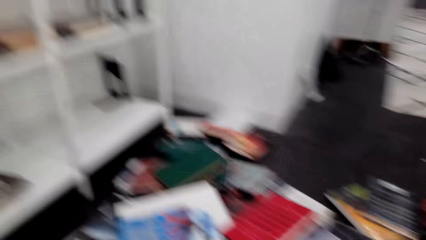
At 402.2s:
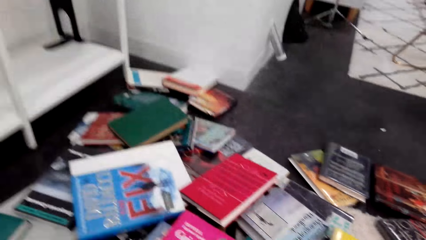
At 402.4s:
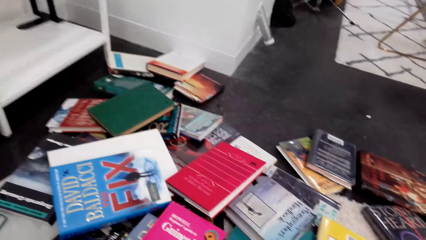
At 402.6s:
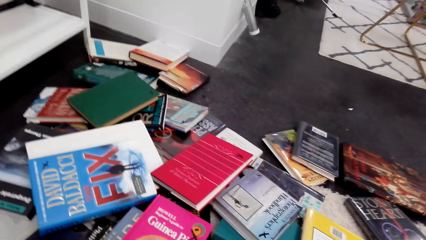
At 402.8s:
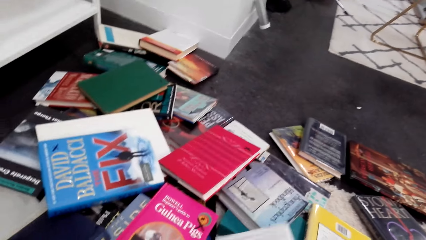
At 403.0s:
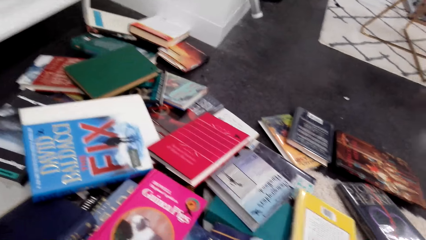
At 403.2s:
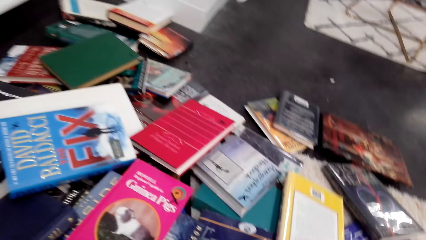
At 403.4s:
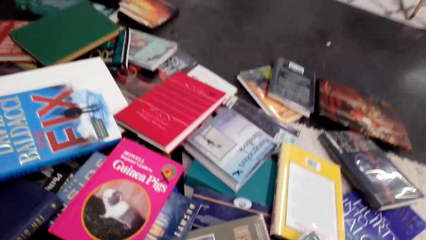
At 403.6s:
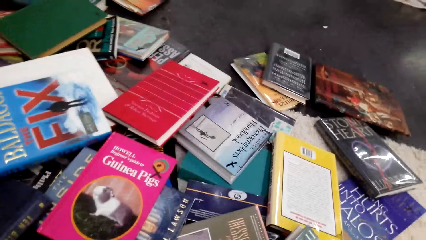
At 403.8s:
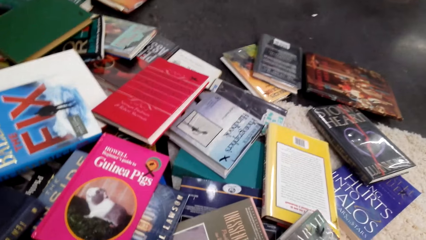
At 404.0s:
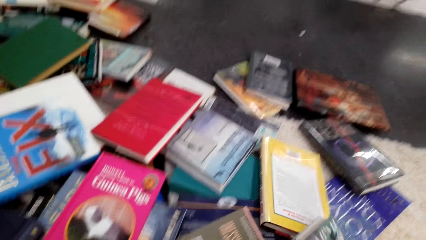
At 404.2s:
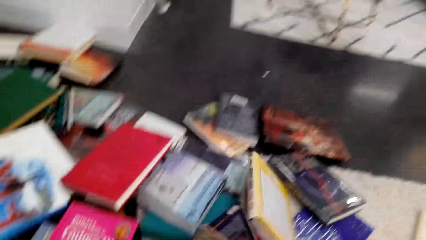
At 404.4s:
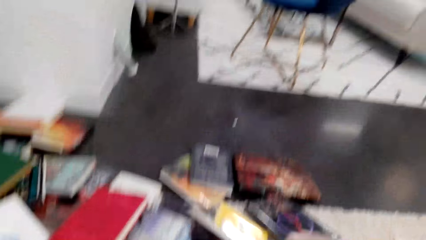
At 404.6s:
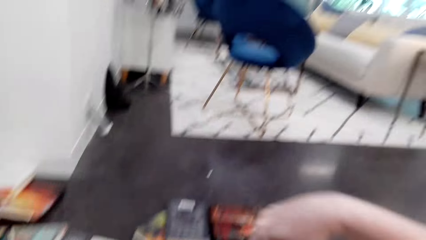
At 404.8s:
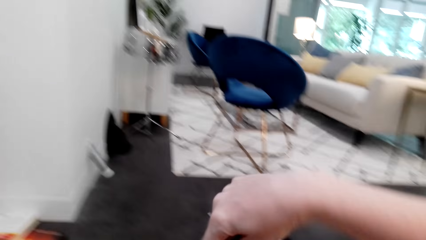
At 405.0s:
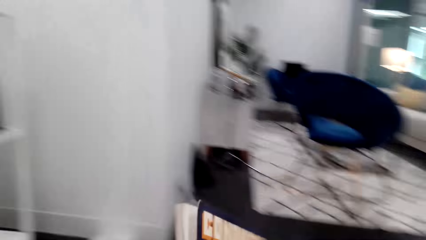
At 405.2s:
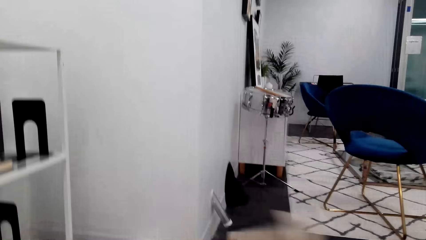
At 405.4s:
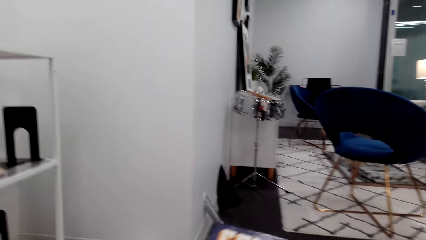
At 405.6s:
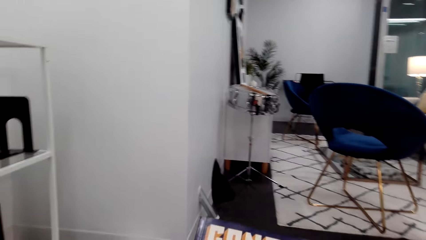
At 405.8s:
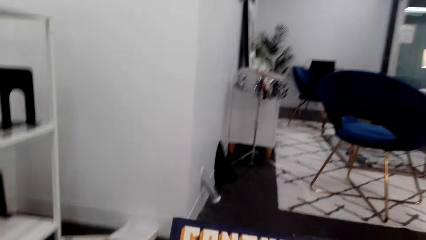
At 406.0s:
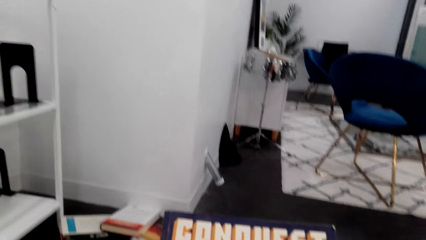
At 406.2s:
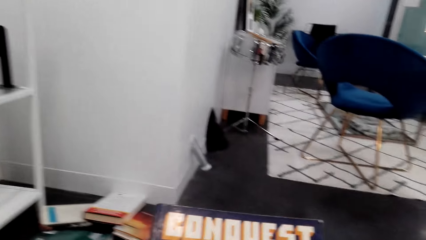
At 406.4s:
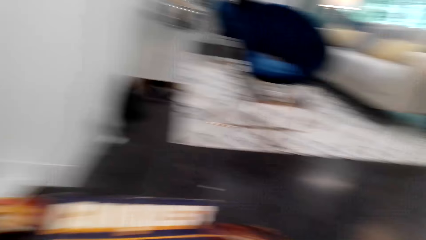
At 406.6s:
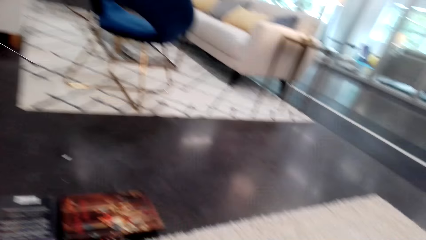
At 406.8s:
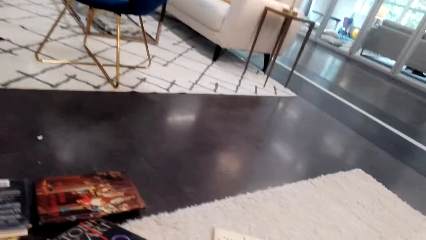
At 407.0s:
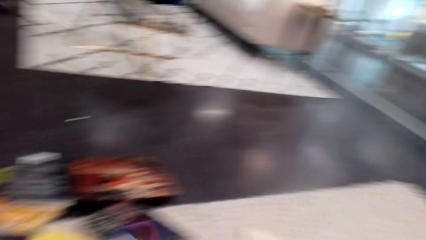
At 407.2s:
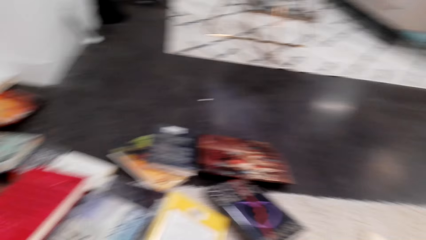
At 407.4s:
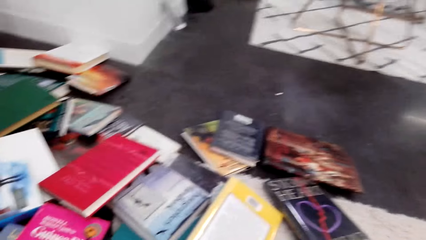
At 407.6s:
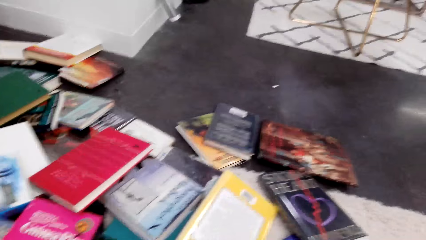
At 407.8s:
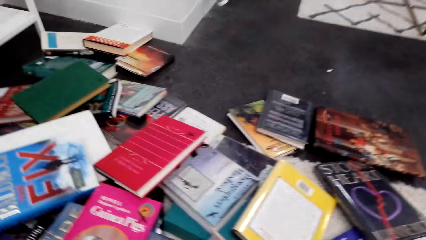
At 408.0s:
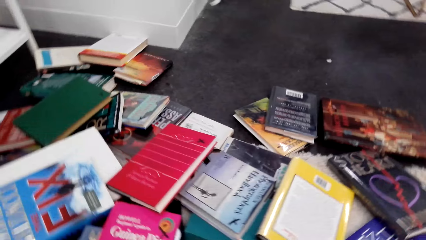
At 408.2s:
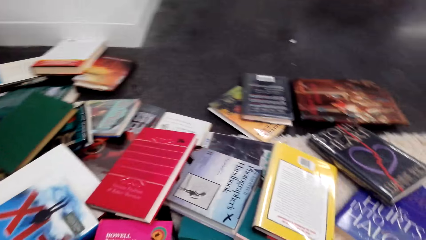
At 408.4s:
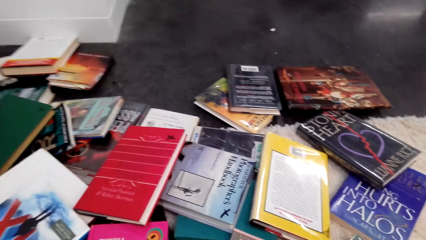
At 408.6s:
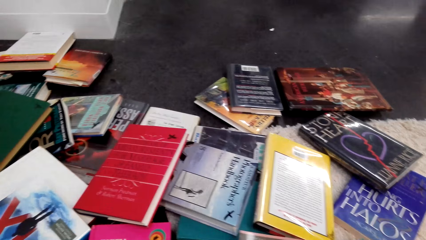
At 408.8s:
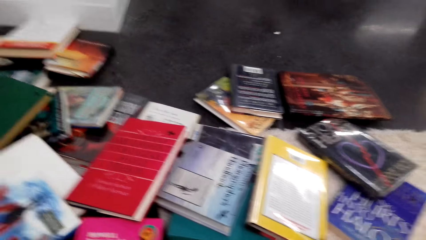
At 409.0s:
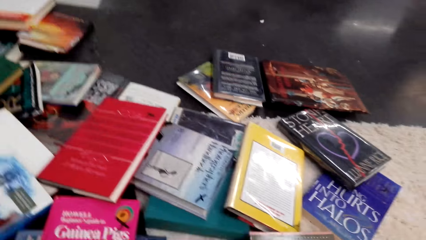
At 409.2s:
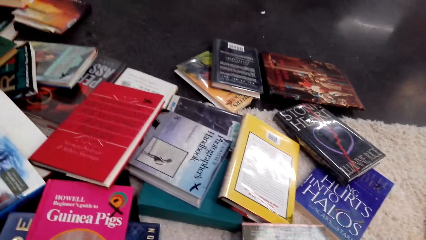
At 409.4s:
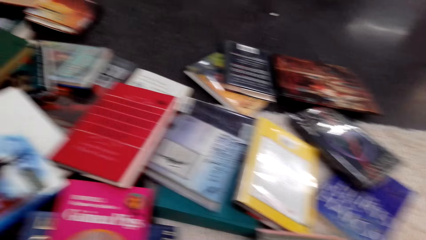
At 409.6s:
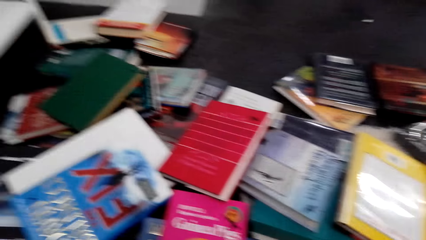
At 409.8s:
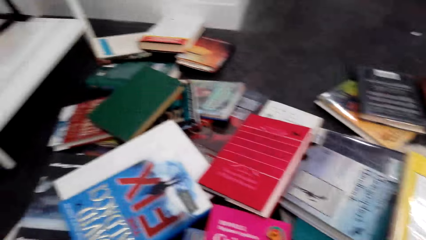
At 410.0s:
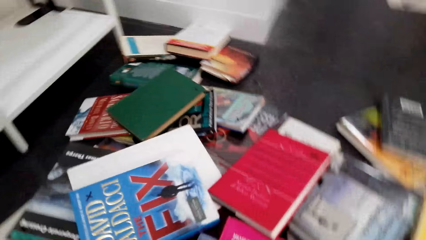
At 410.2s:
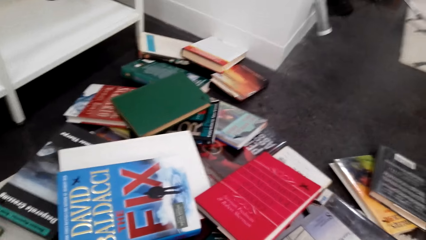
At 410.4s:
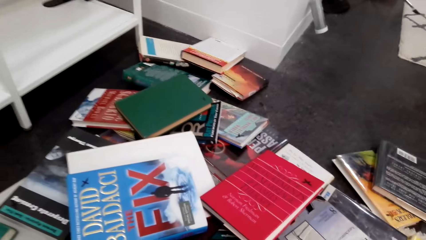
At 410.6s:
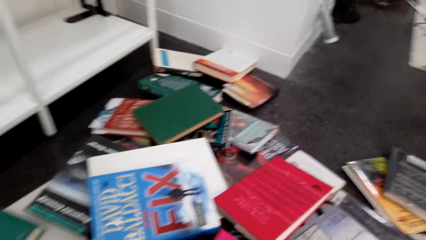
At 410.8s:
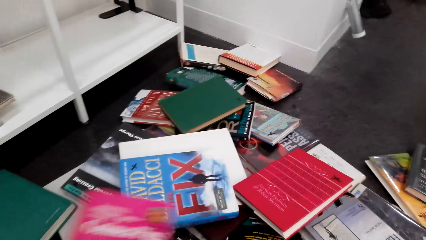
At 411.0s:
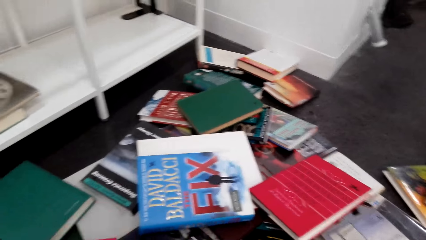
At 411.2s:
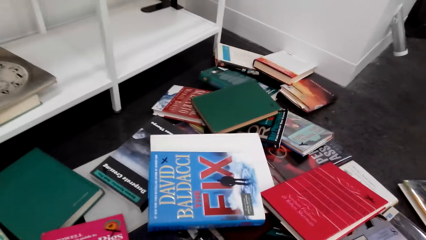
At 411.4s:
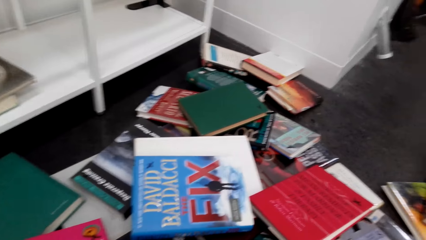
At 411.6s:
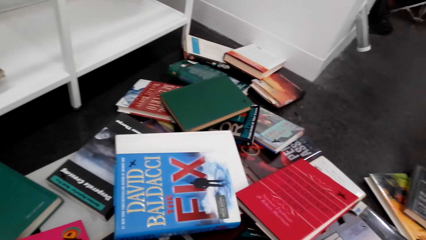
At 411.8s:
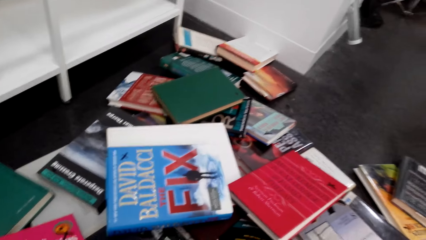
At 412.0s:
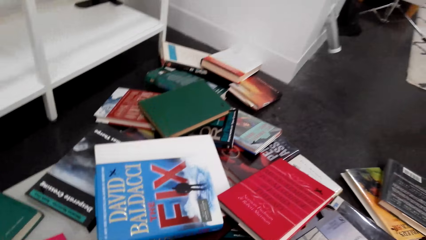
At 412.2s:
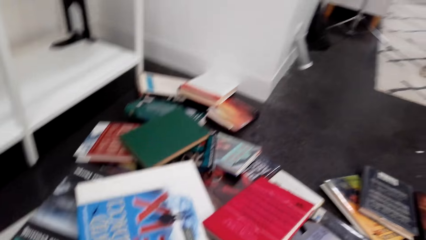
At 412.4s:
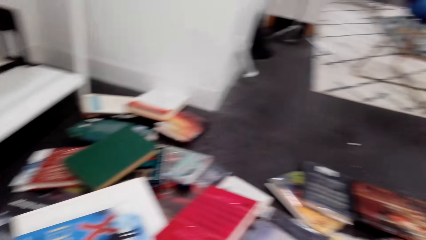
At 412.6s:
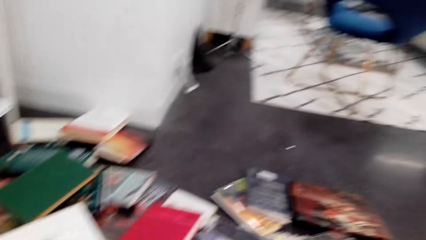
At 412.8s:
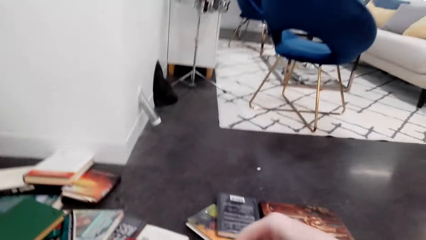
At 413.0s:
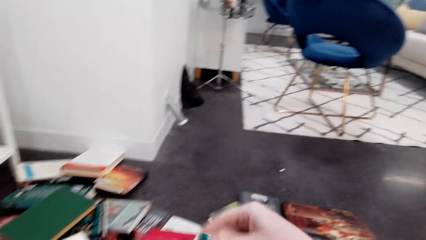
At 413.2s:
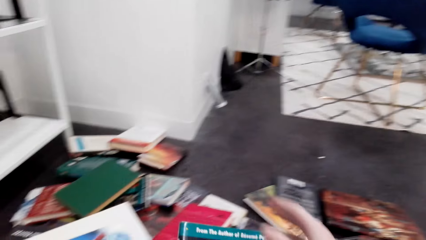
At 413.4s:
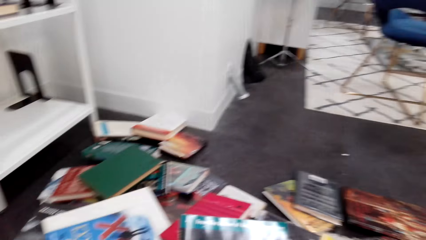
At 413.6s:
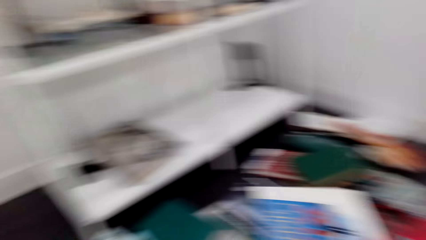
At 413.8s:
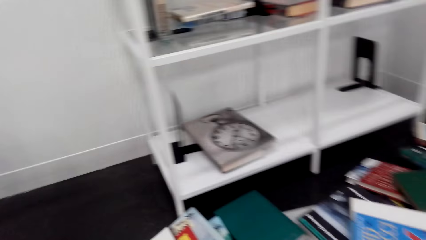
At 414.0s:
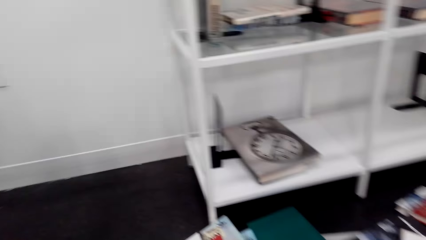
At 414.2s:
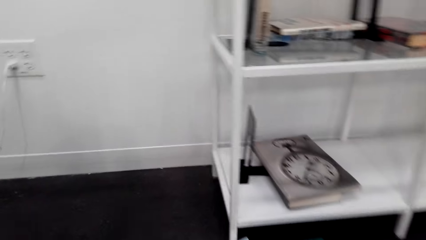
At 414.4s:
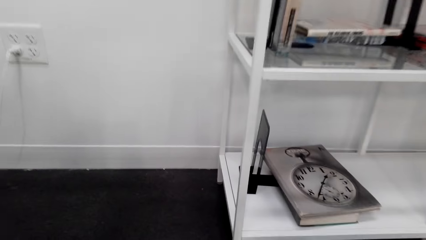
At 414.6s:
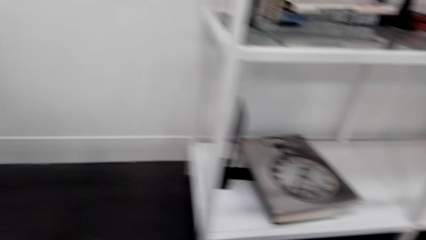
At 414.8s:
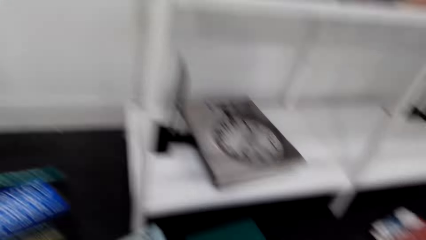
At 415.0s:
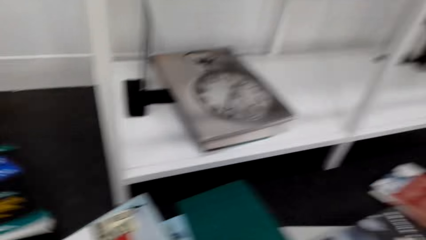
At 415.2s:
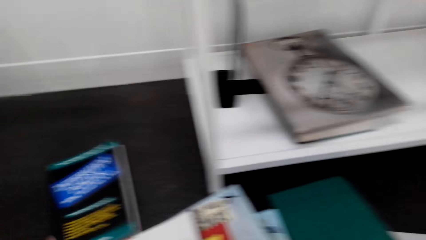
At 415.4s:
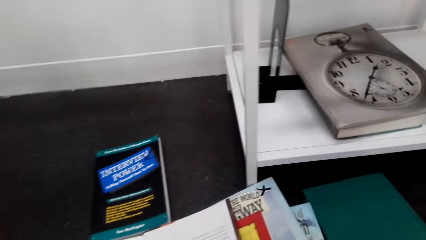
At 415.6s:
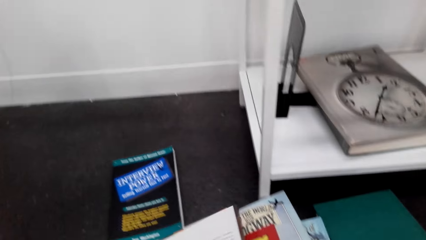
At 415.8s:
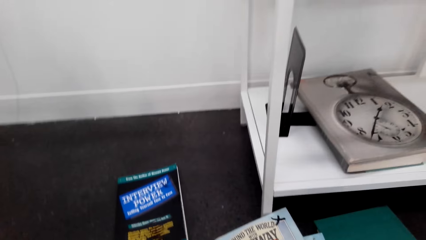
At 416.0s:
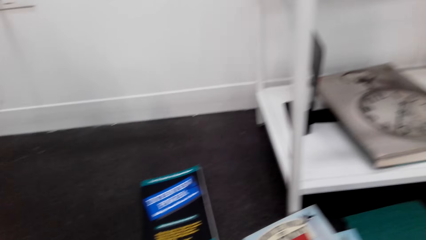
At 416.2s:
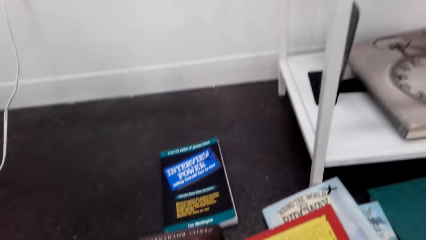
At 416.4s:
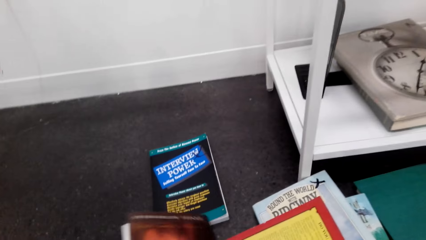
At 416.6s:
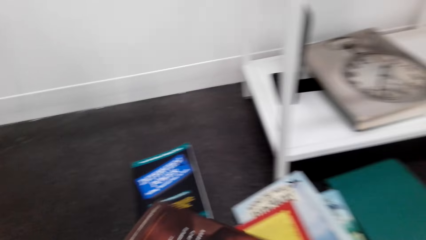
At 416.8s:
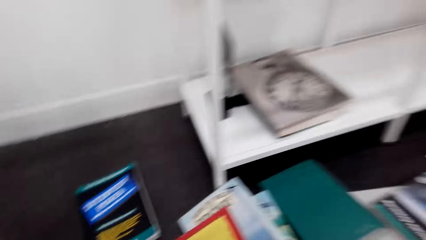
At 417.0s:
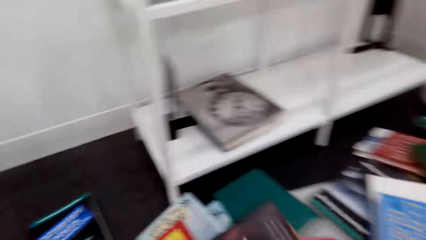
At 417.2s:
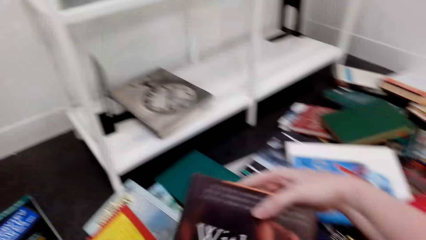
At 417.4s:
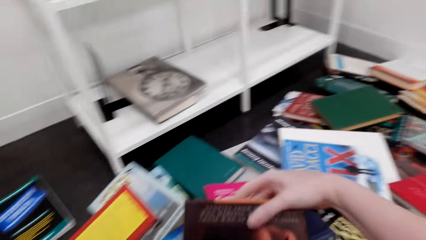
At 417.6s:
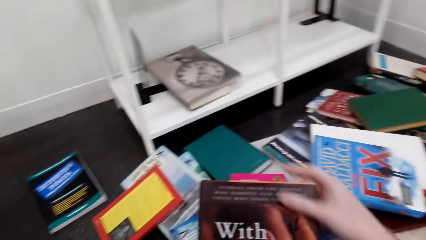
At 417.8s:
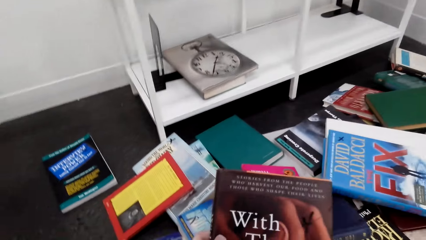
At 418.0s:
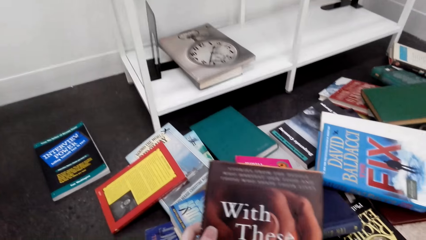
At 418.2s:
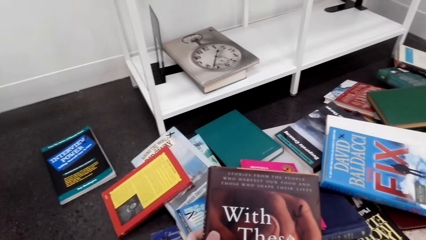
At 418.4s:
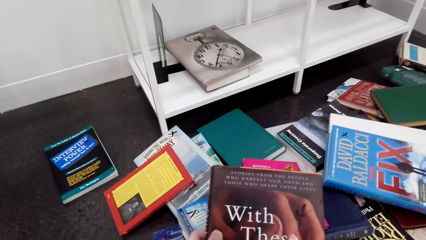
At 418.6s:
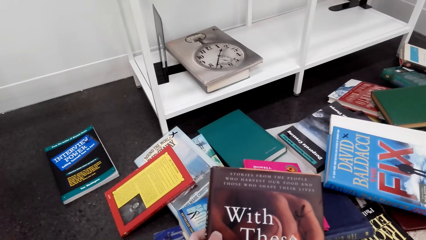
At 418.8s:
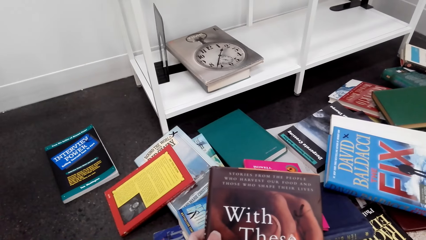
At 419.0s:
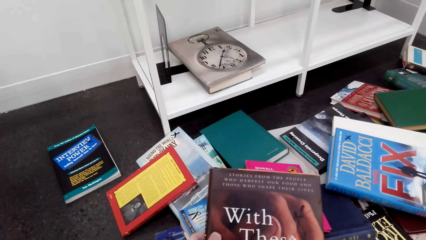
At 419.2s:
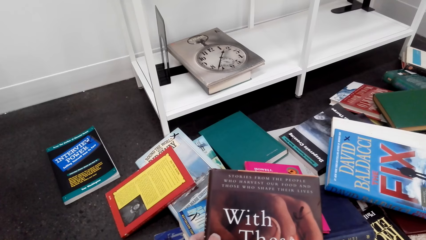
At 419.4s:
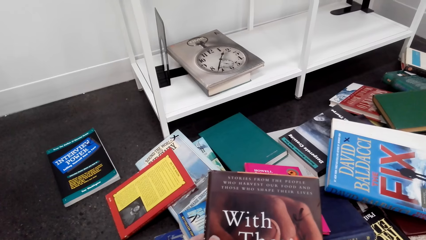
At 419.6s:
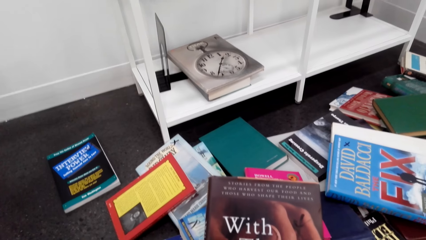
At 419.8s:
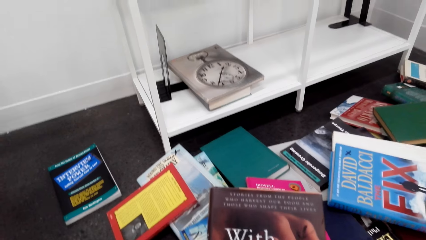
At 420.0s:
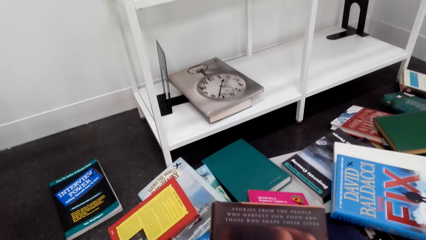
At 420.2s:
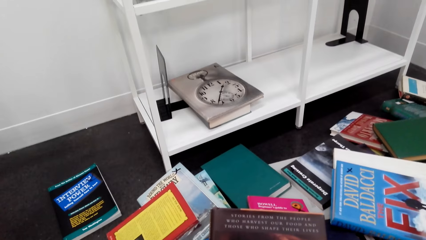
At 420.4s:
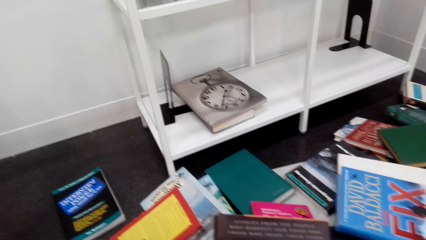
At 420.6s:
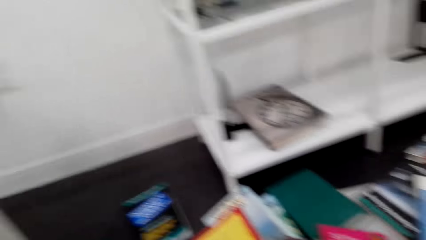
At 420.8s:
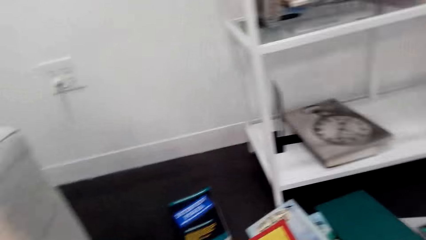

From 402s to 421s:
The camera wearer picks the book from the pile of books. They check the book. They put the book on the floor. They pick up the book from the floor. They check the book. They put the book on the floor. They throw the book on the floor. They close the book. They pick the book from the floor. They look at the book cover.
